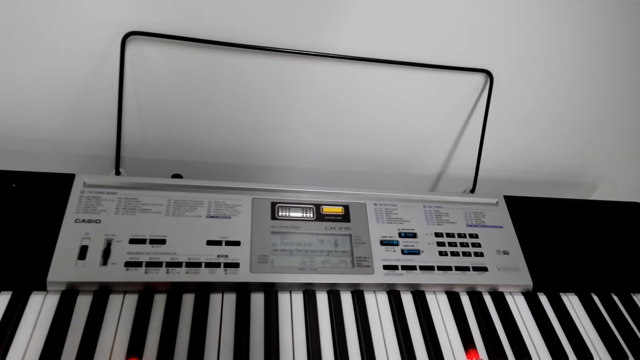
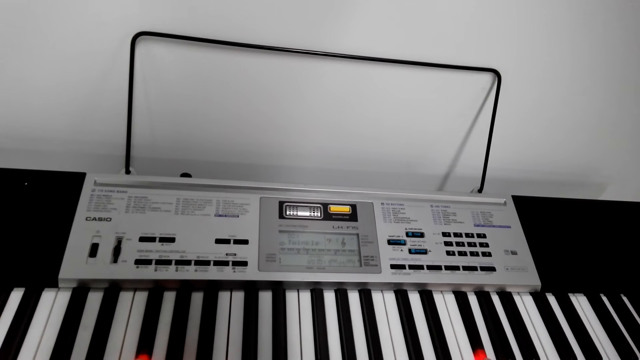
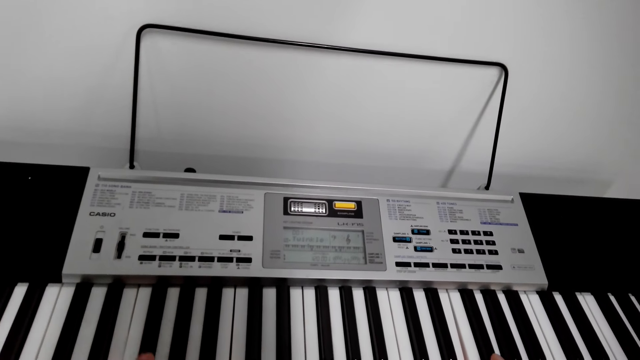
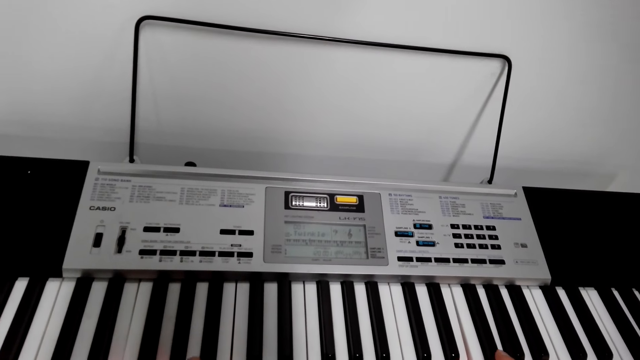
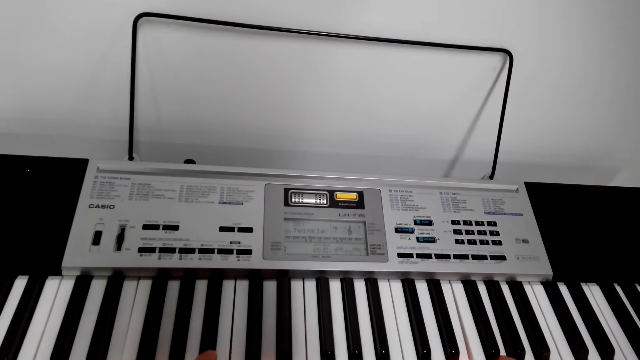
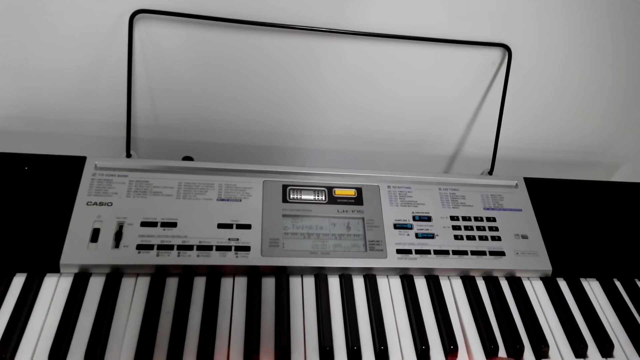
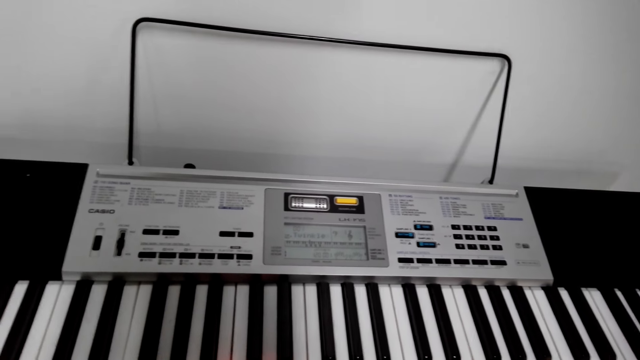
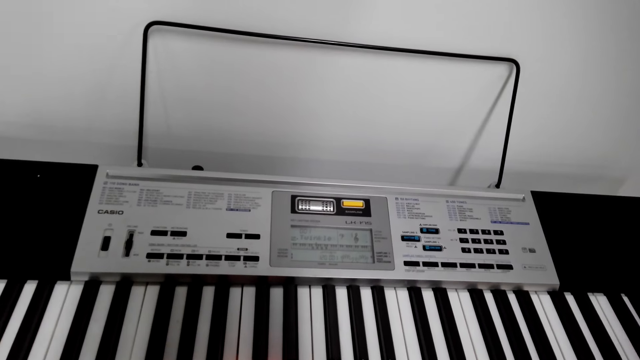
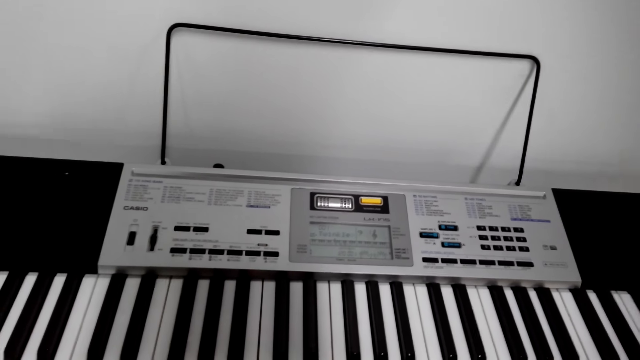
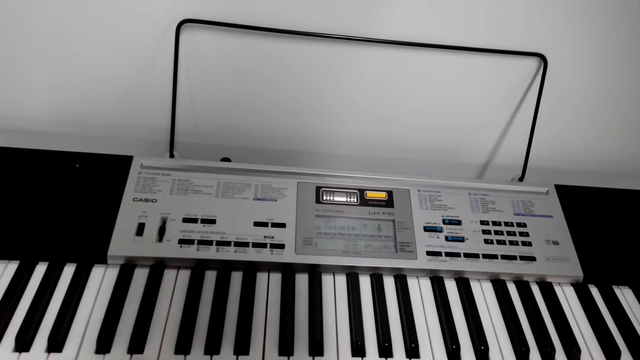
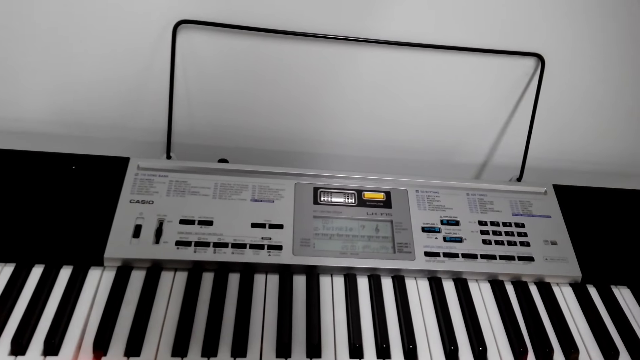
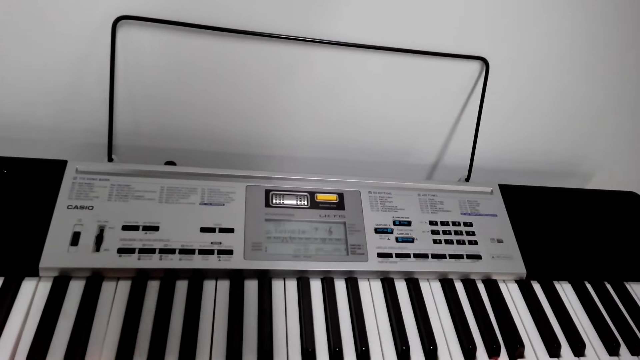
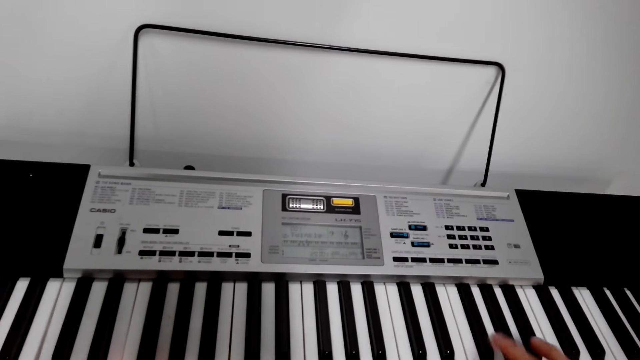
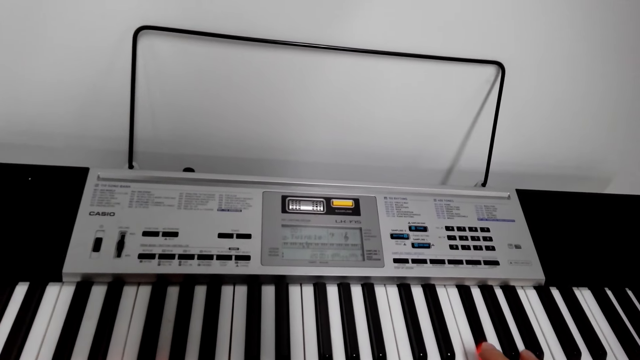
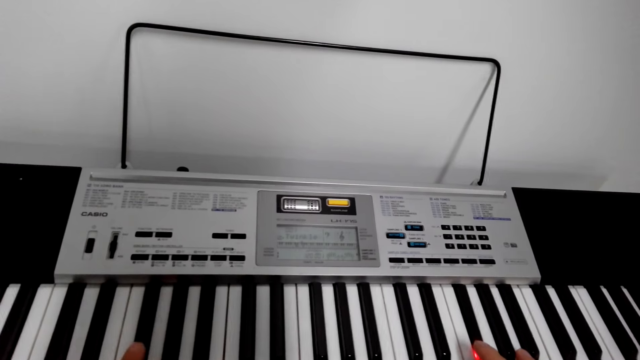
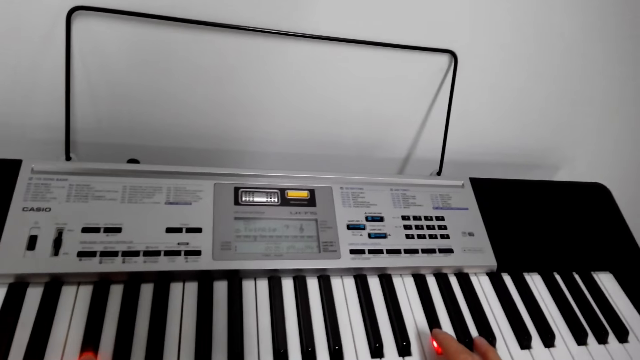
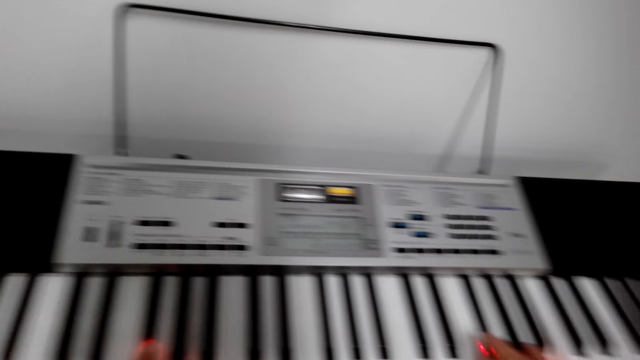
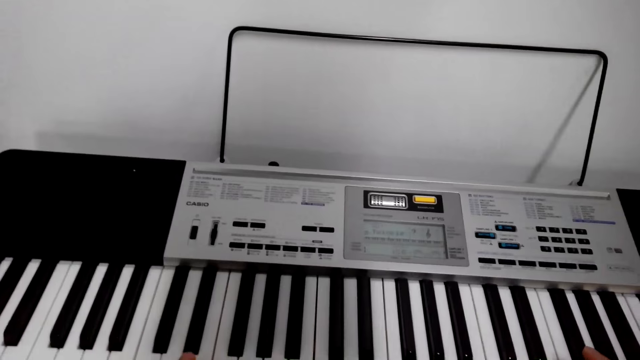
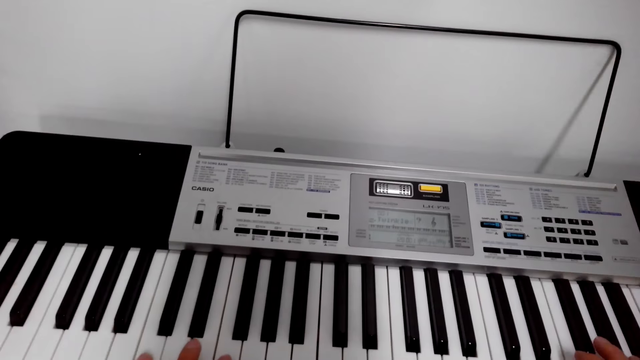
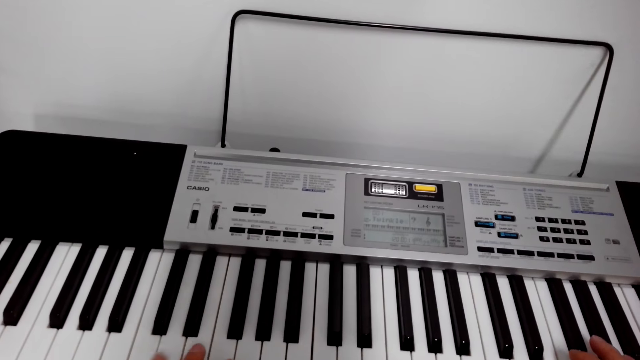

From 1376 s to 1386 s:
The camera wearer presses the piano keyboard.

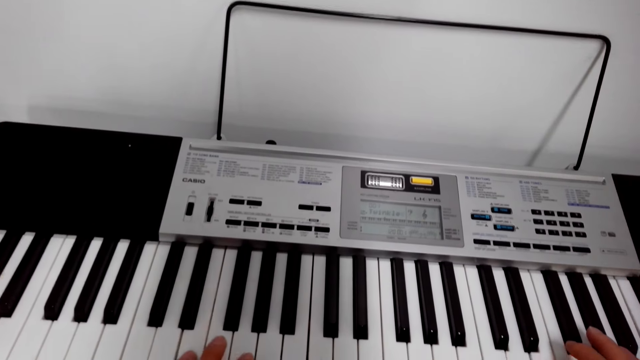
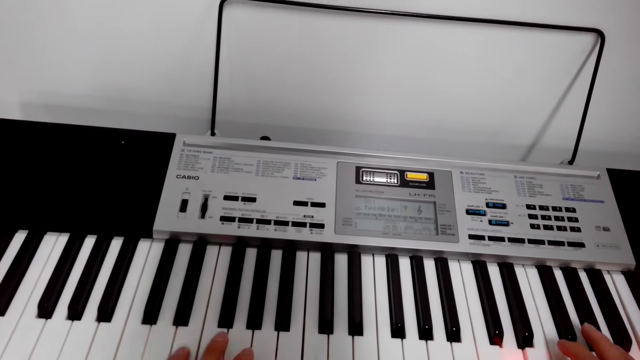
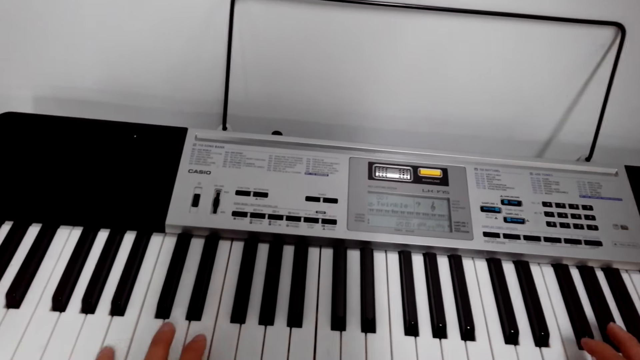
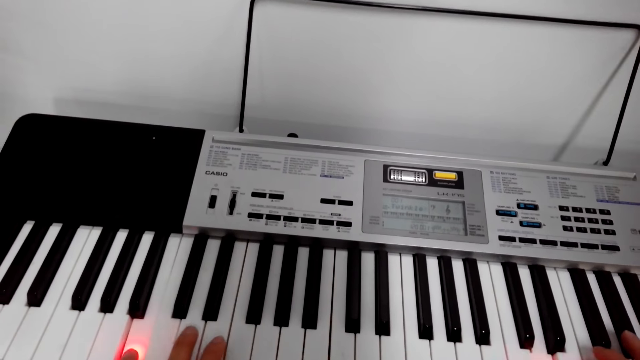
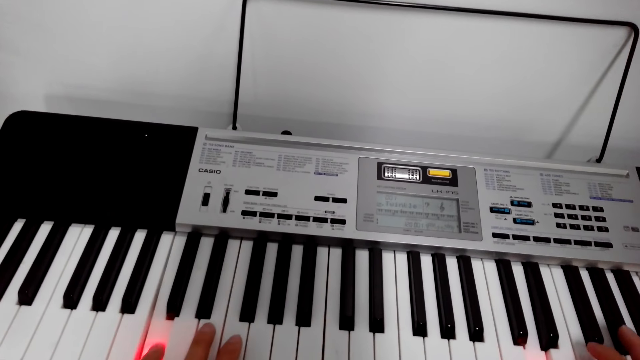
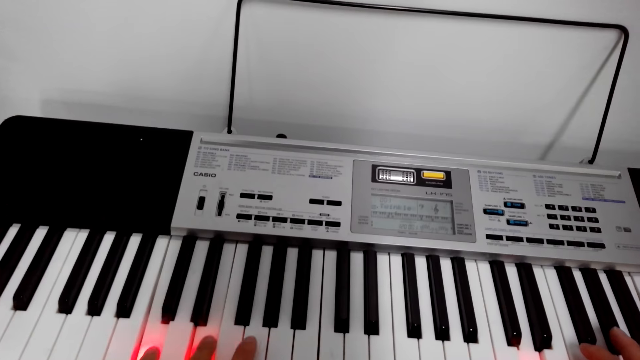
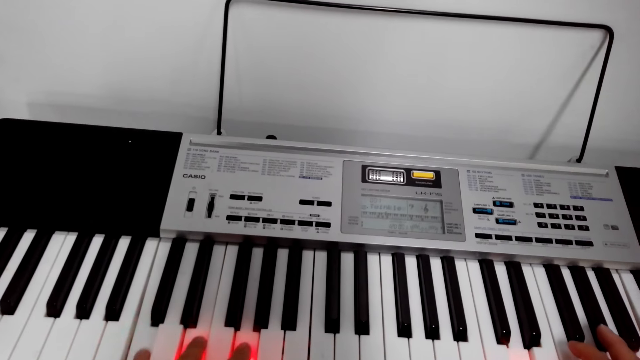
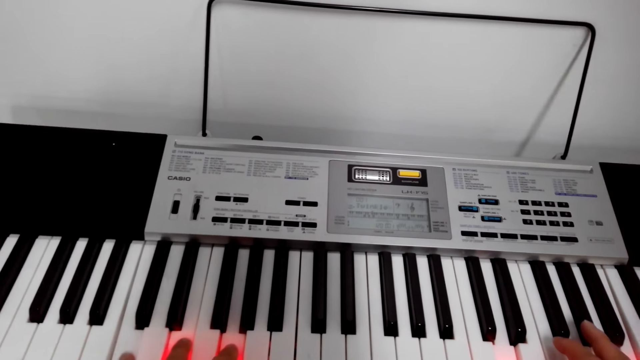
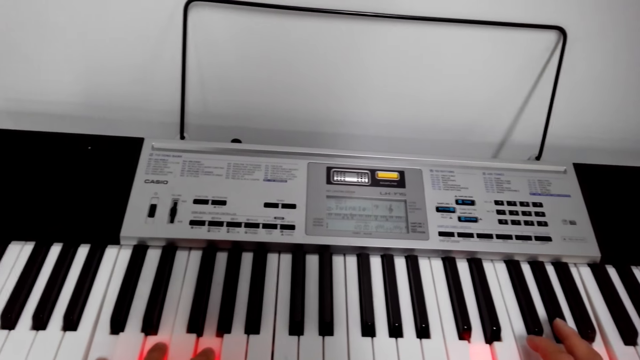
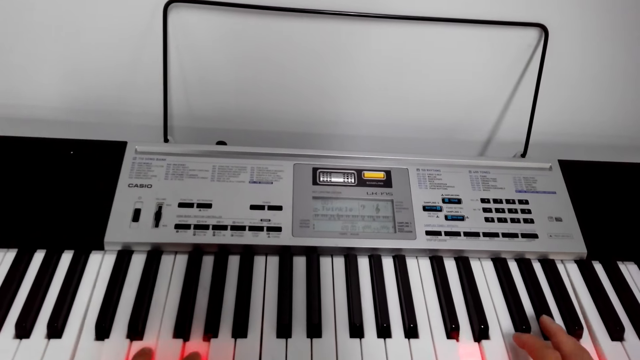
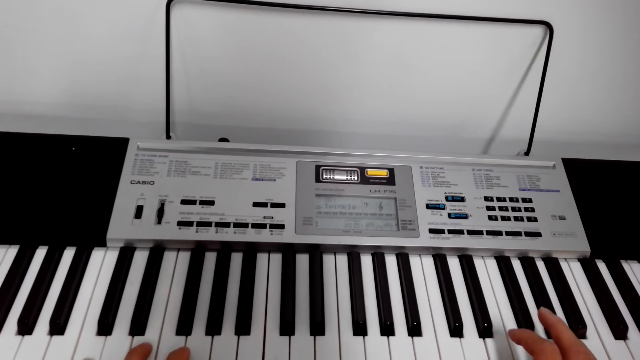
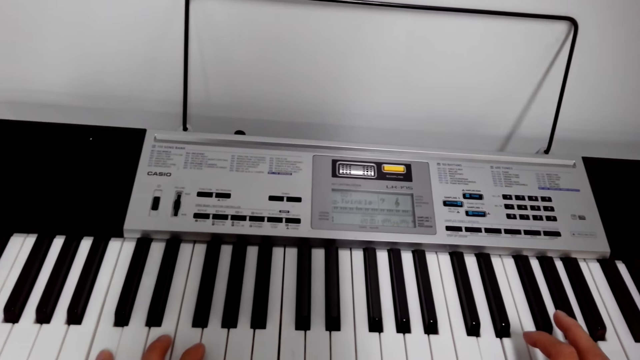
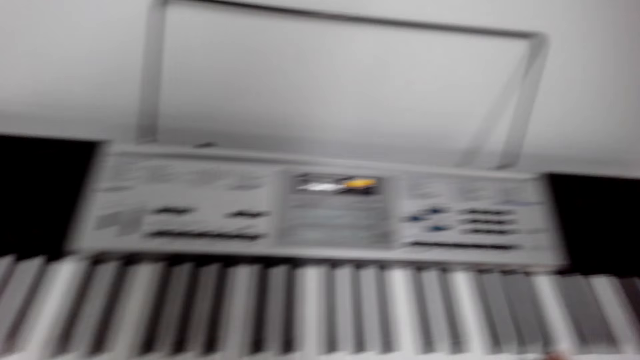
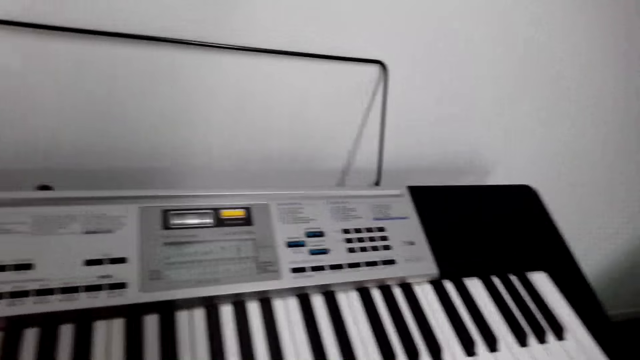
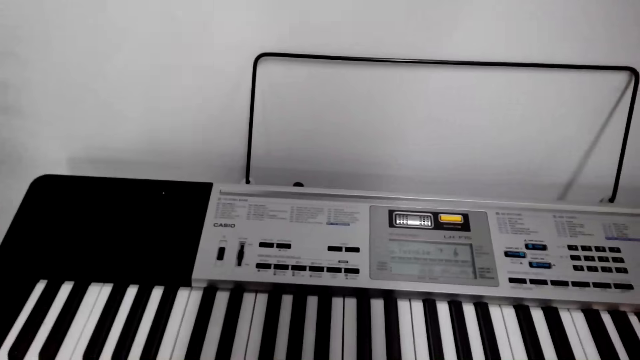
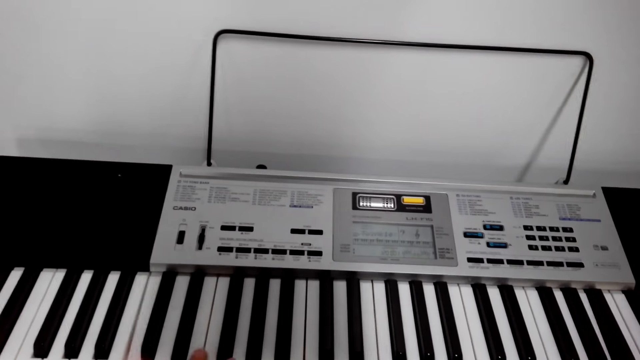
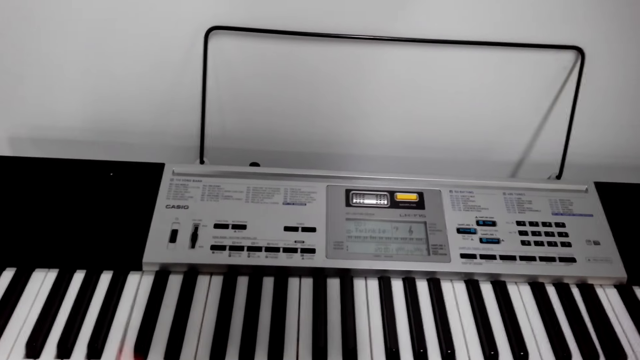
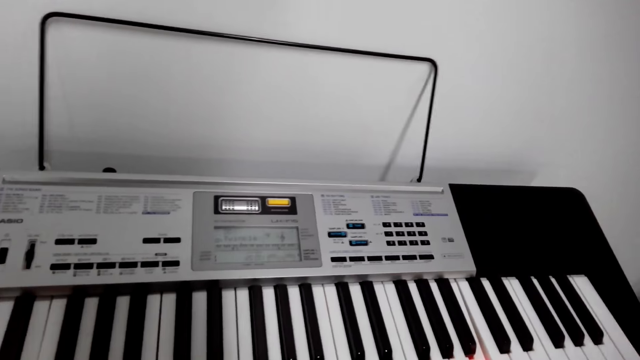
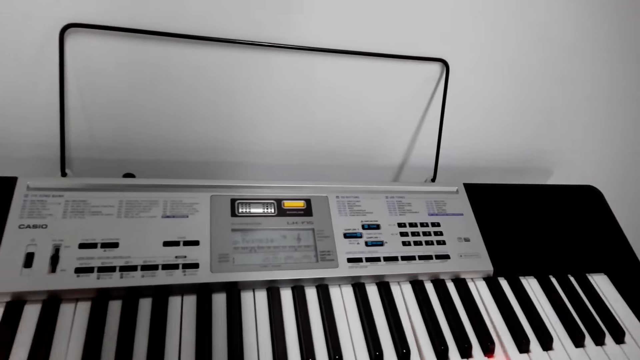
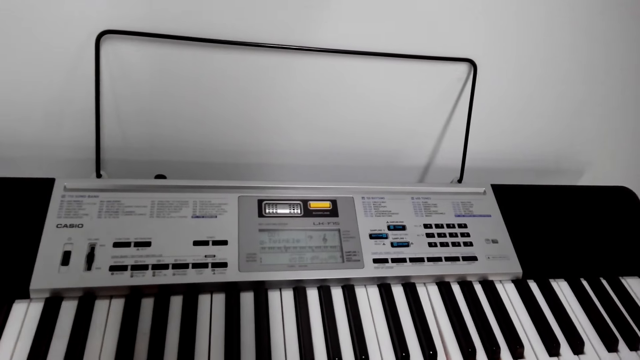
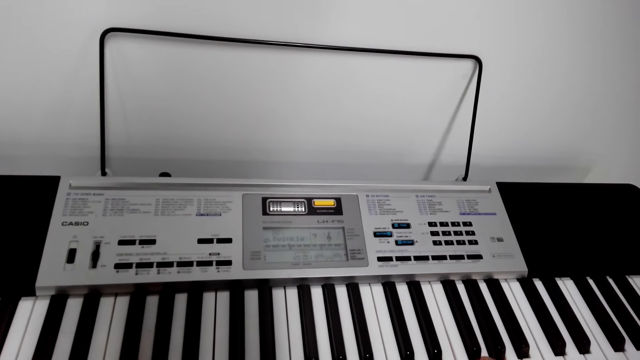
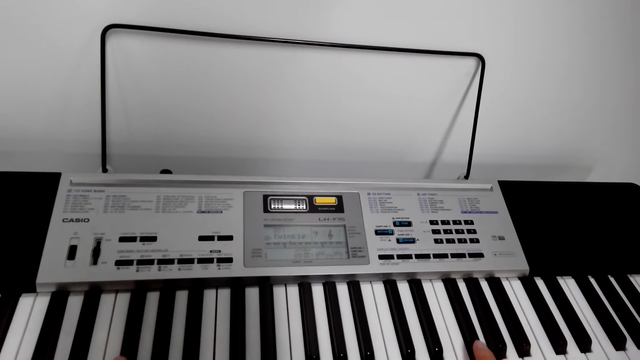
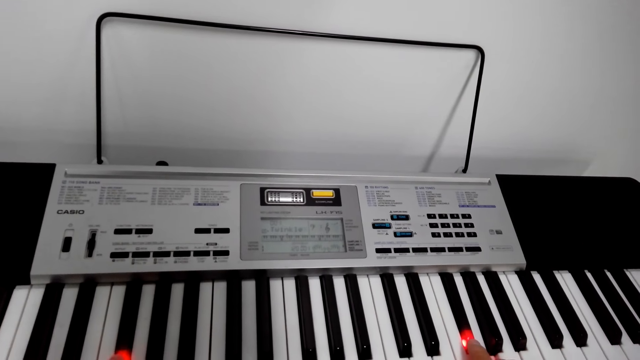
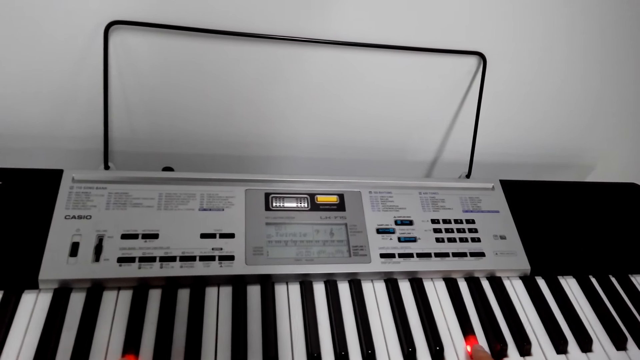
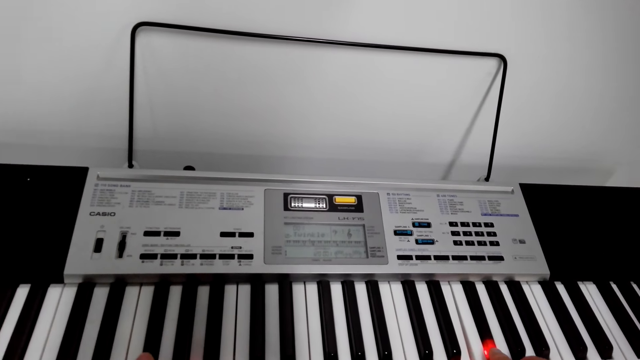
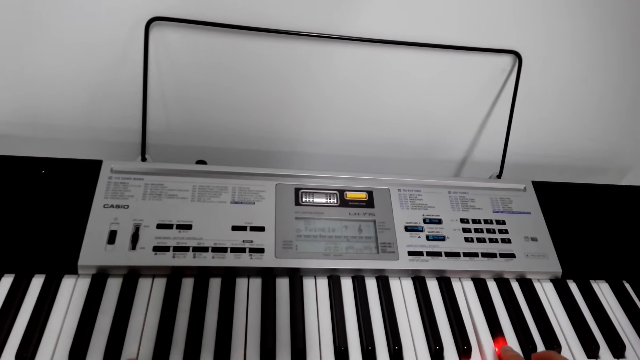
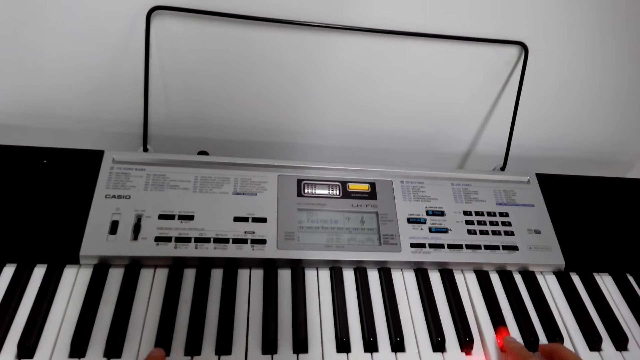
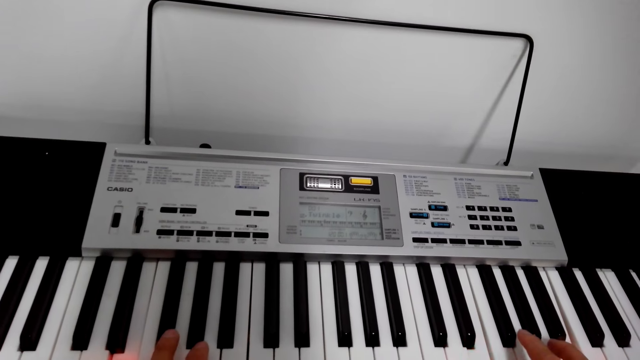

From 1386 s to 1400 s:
The camera wearer presses the piano keyboard.
